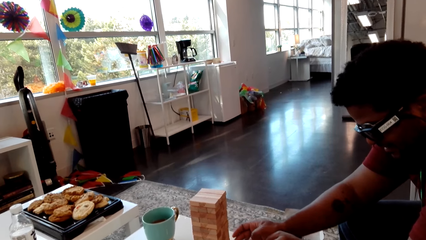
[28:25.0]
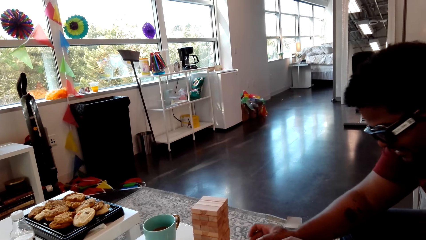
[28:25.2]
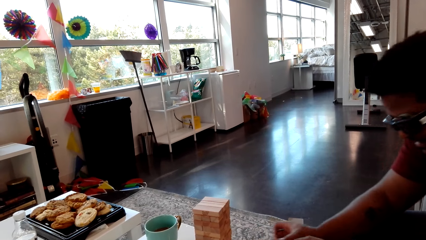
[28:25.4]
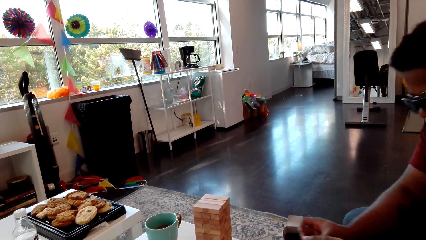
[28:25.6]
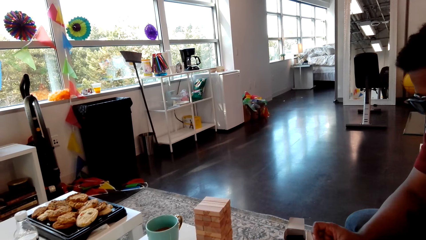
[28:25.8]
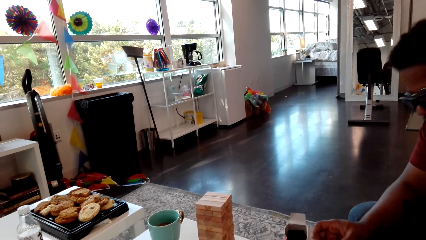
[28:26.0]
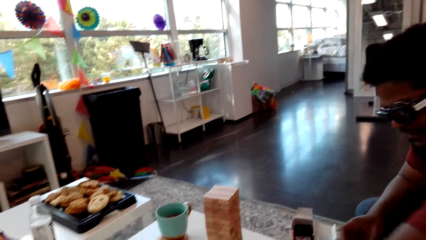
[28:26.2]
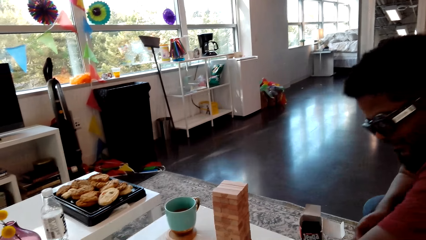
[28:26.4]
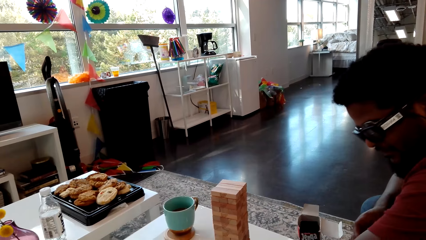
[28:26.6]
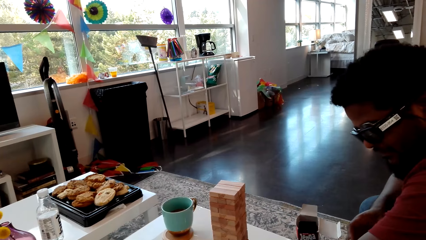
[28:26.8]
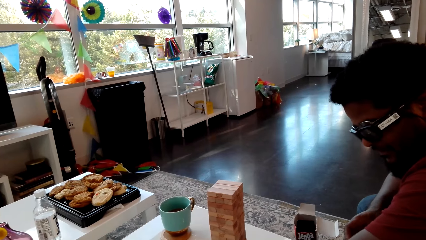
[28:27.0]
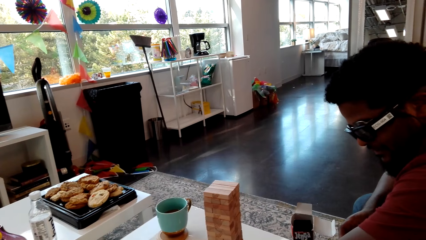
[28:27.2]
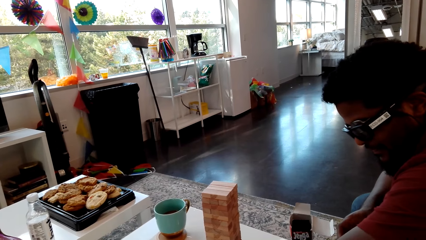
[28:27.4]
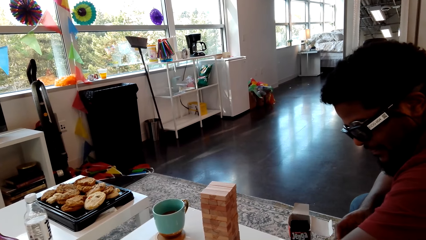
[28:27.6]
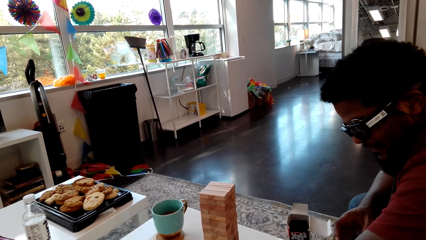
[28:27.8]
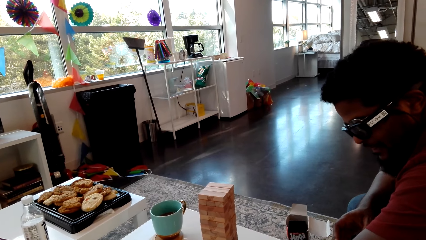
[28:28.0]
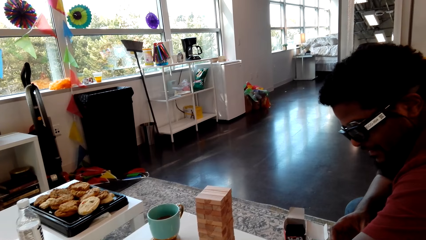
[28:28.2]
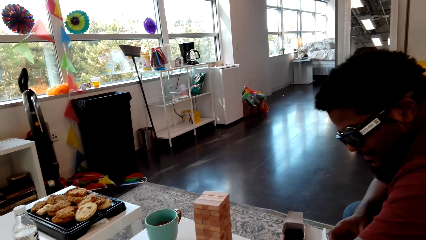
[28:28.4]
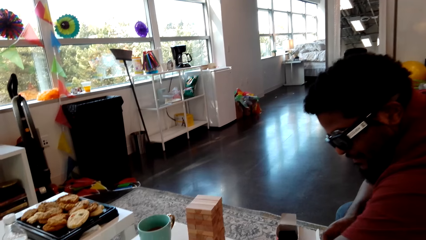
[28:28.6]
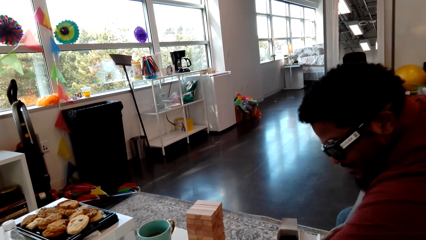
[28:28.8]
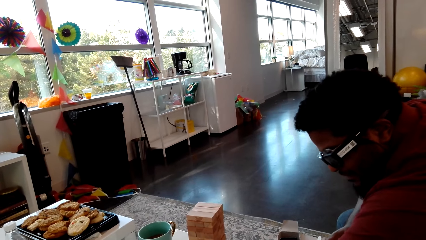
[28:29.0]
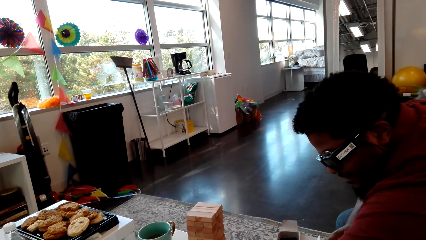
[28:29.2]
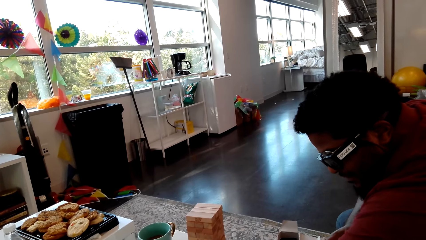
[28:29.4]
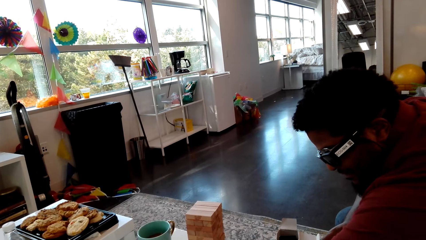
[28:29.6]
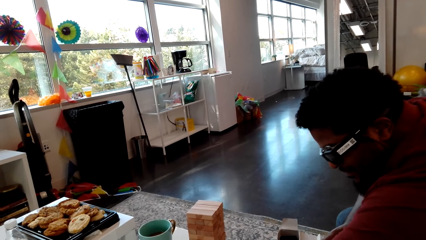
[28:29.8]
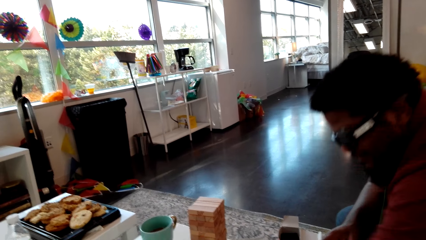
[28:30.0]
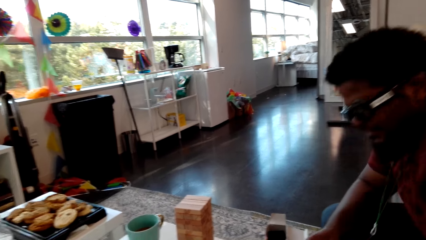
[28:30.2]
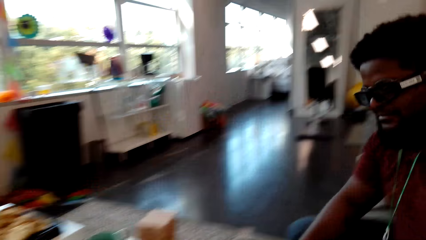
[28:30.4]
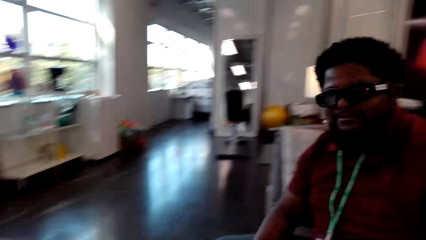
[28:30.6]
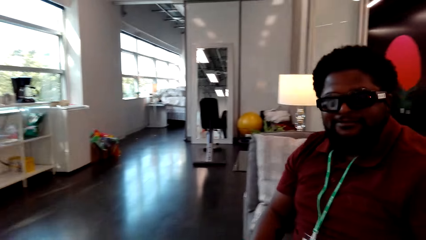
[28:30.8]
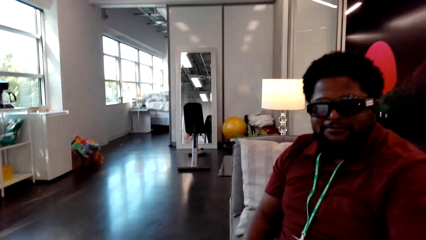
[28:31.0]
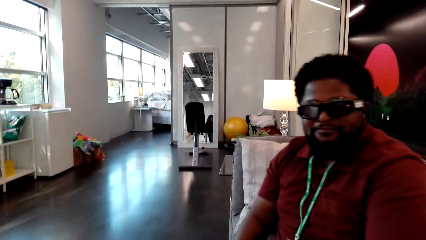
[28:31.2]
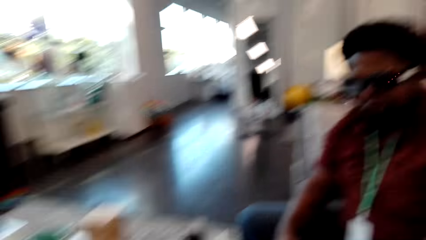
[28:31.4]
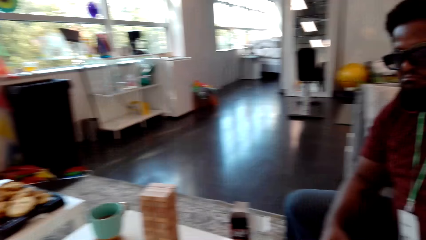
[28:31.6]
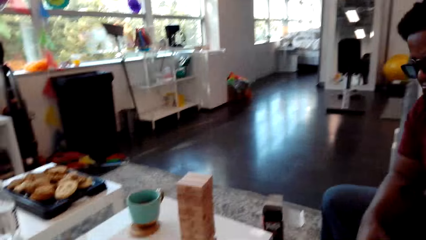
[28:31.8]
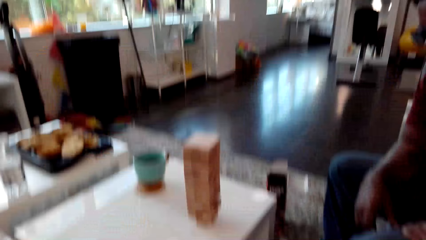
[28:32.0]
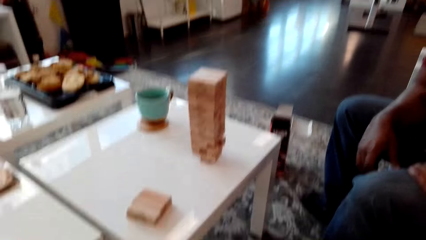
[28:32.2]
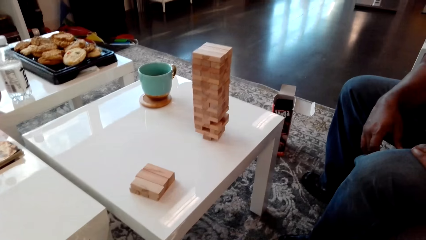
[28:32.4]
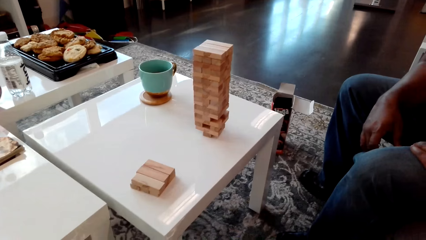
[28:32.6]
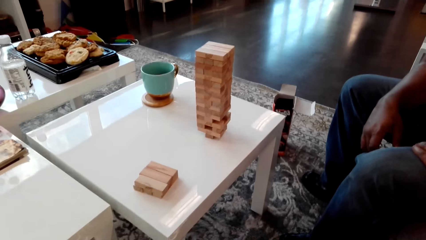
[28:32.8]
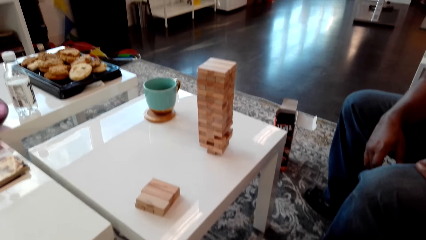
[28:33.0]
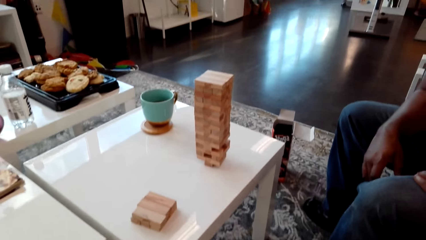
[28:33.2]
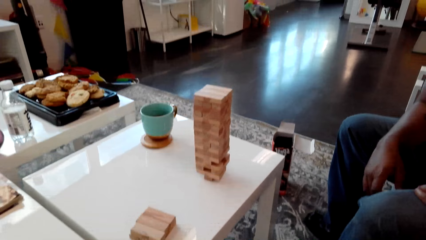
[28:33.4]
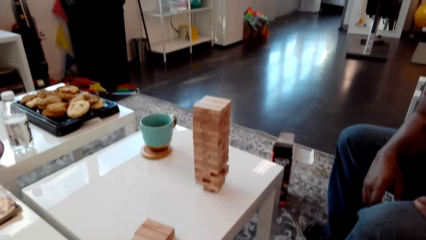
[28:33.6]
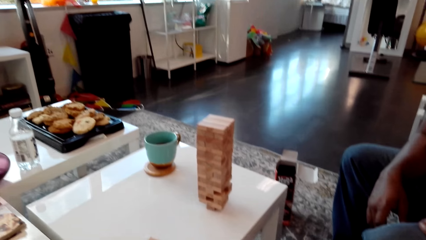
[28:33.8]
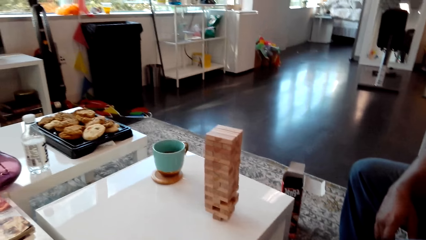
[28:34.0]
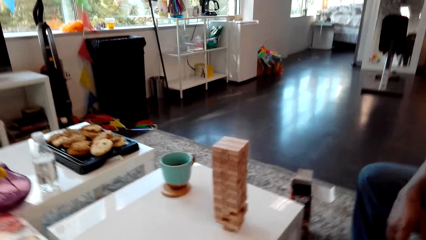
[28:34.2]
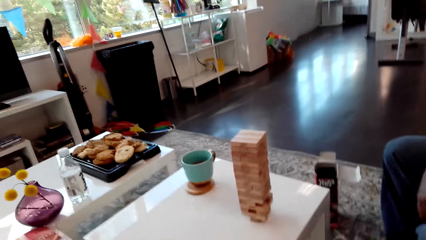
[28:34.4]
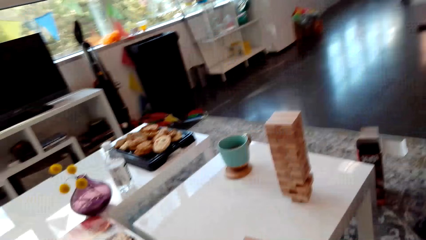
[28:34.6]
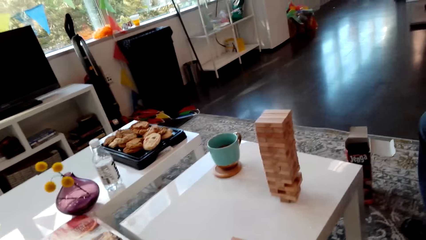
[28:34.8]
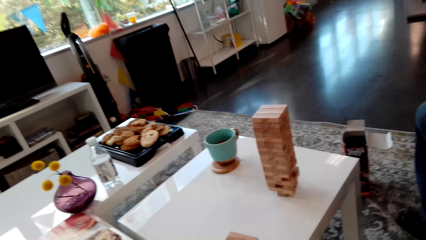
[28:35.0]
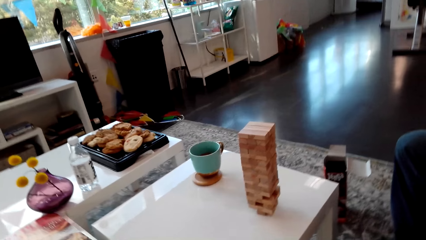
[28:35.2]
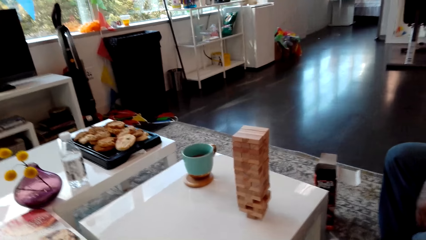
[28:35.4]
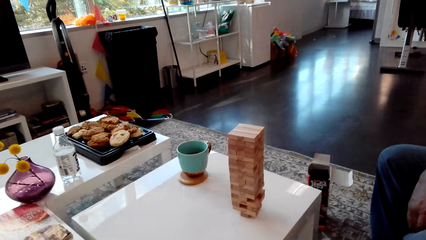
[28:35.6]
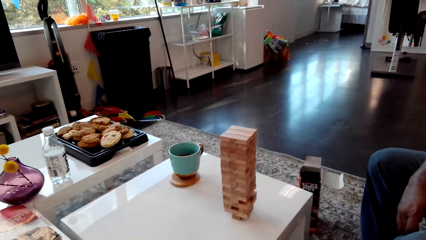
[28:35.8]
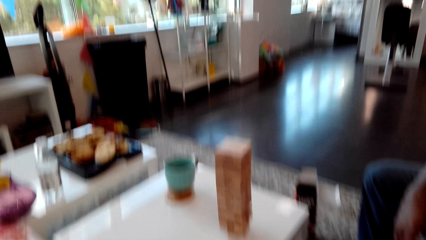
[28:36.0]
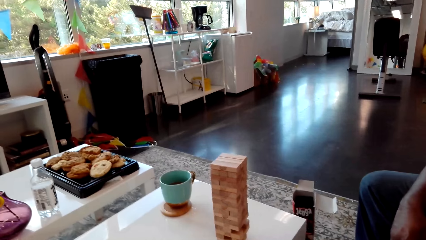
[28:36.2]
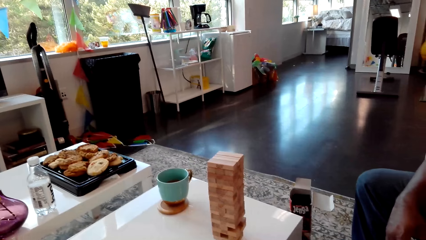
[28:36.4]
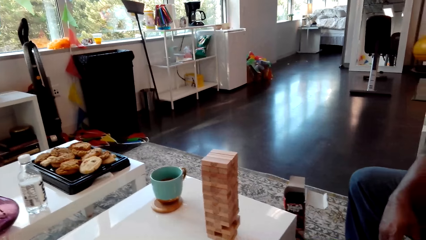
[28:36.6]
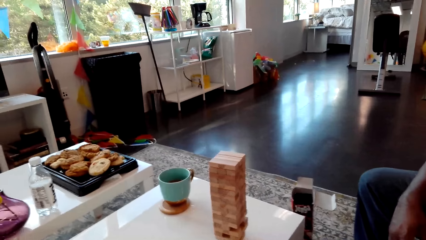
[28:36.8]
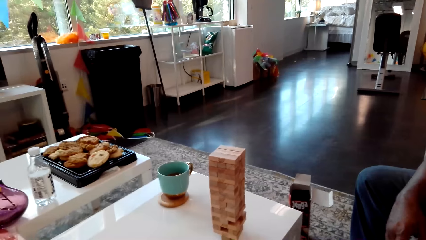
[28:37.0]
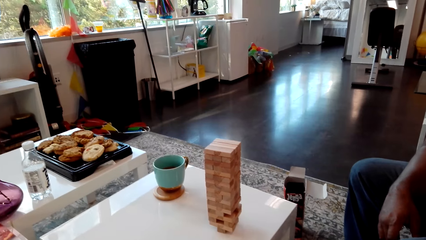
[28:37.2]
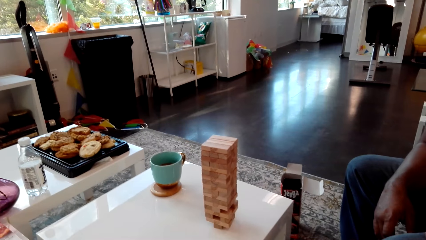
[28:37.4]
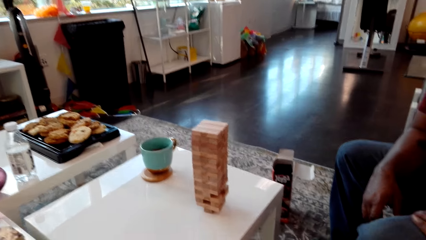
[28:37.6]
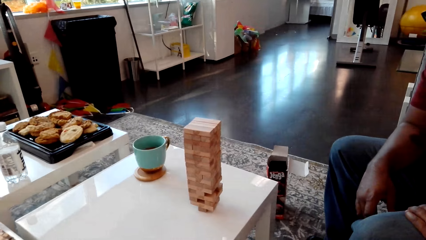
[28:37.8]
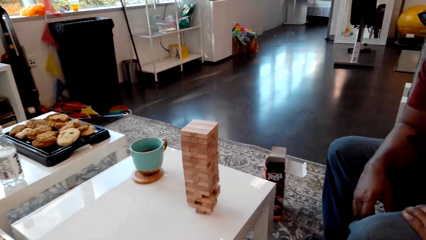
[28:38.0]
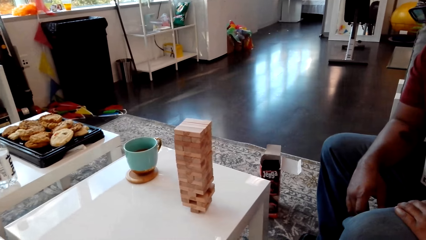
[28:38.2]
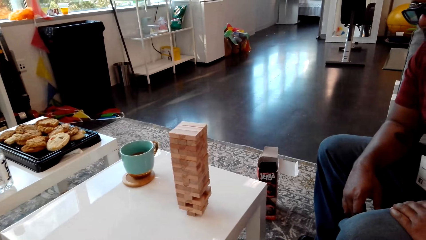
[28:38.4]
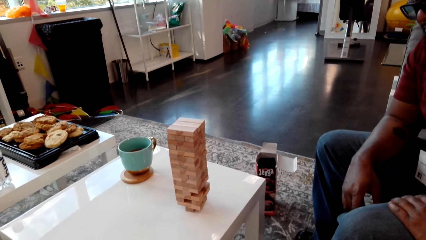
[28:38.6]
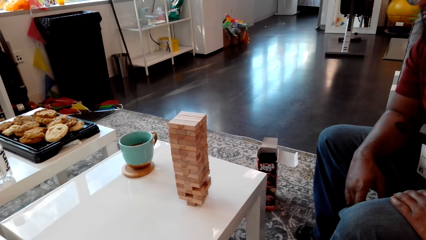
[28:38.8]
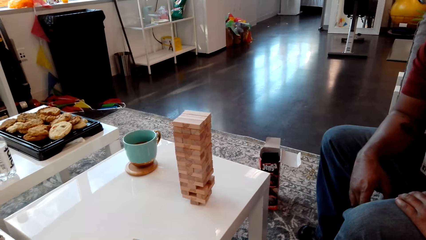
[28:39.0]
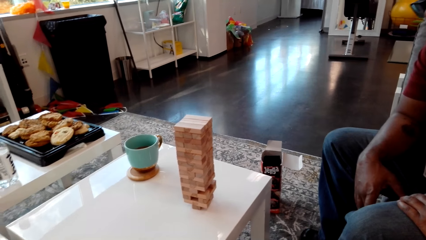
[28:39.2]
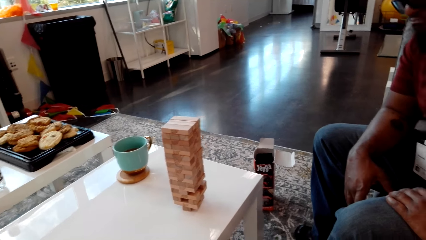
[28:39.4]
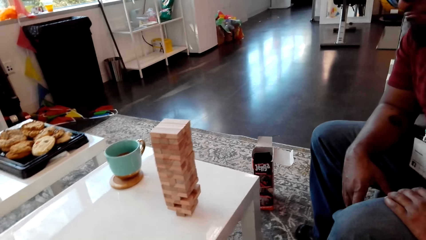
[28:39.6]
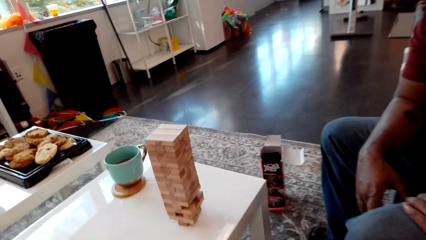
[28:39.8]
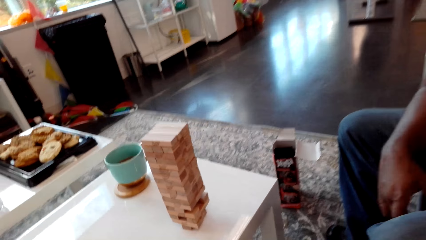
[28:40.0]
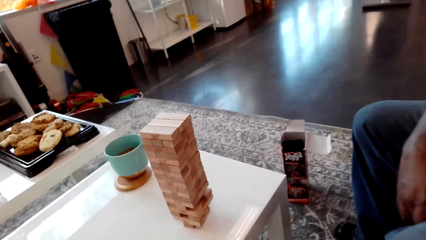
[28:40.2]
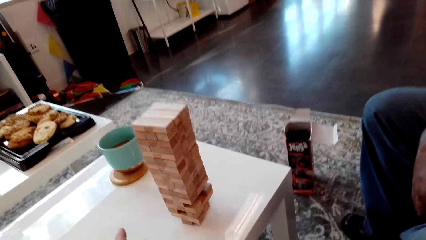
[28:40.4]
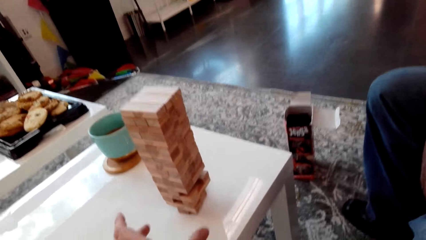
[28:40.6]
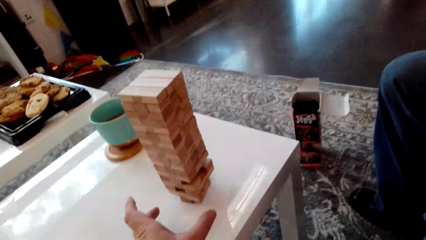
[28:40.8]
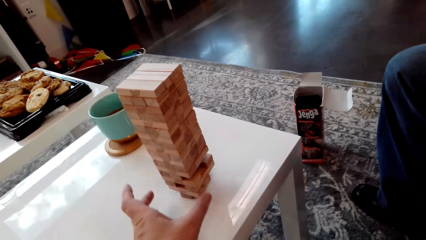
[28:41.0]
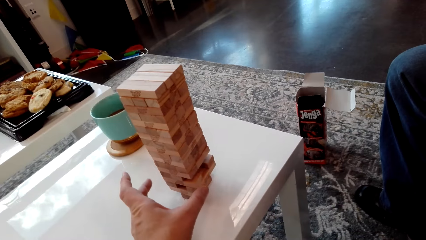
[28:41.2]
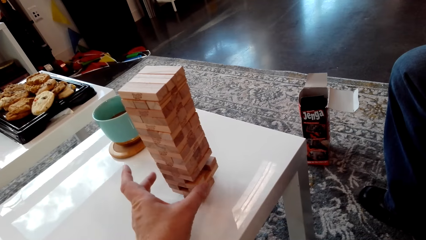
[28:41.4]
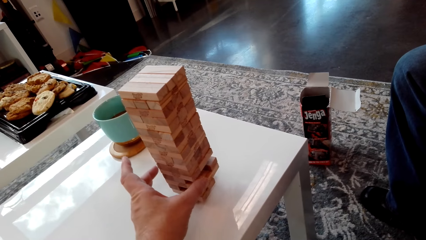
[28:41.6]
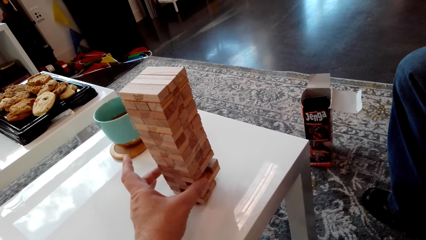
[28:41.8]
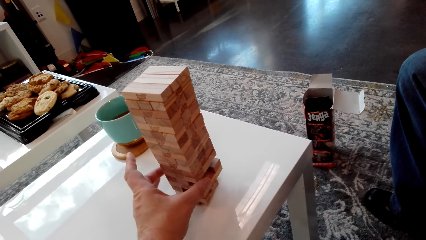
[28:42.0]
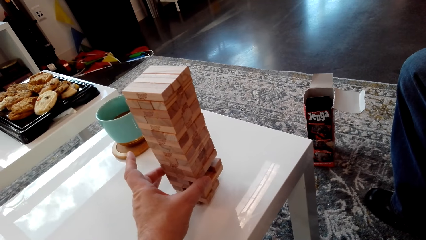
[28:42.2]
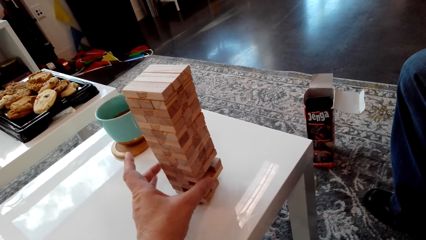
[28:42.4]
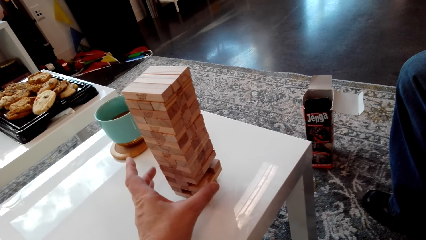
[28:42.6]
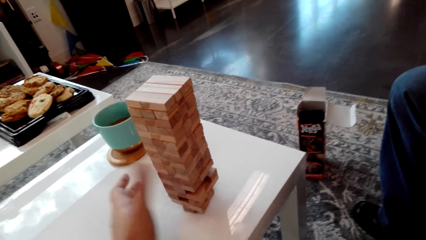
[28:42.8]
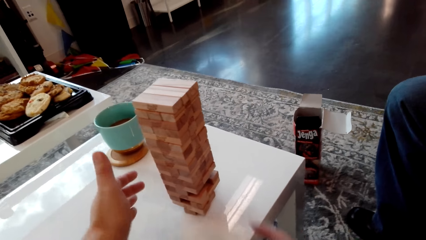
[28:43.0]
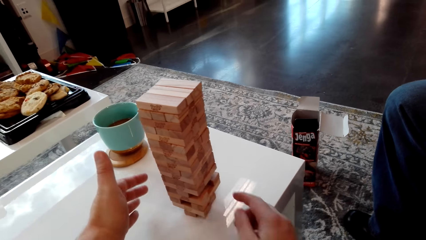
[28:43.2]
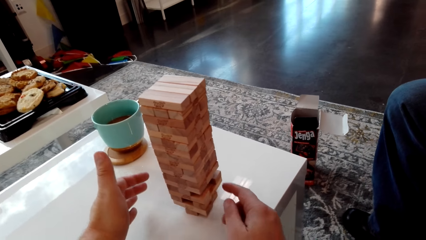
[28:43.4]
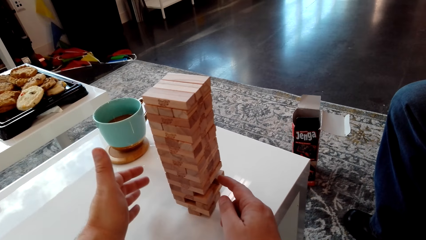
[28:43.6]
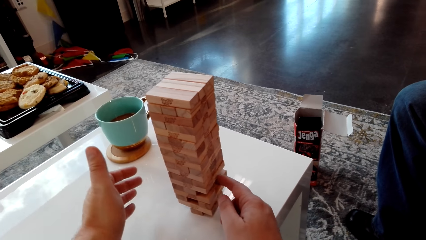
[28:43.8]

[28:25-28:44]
A man stares at the camera wearer. The camera wearer removes a piece of wood from the stack of blocks of wood.
